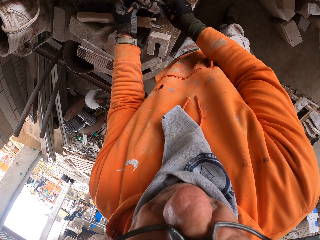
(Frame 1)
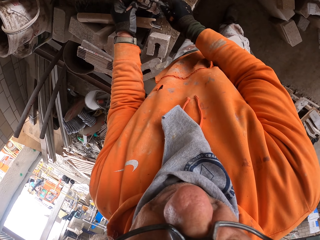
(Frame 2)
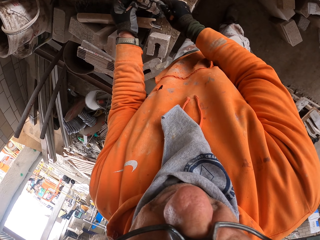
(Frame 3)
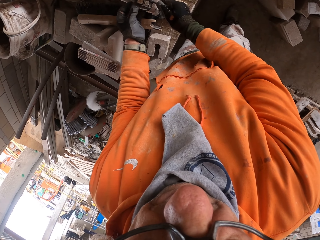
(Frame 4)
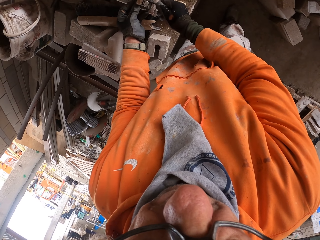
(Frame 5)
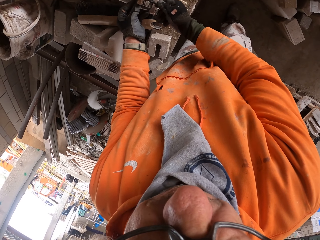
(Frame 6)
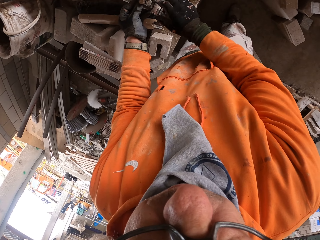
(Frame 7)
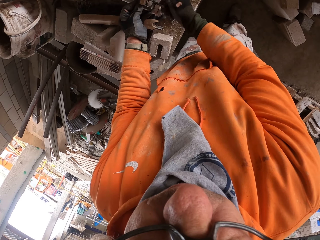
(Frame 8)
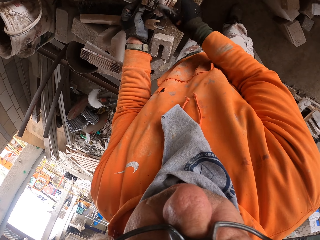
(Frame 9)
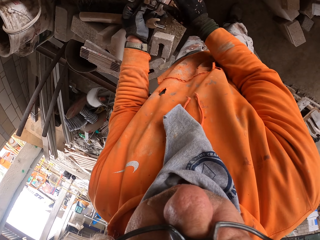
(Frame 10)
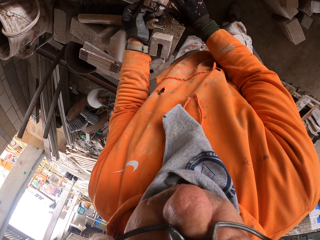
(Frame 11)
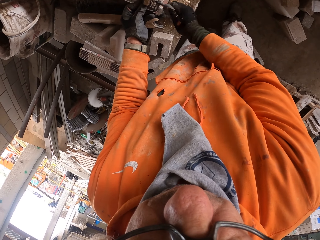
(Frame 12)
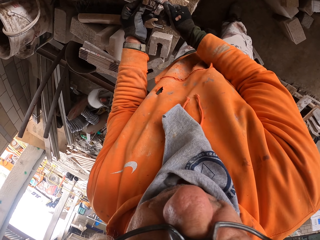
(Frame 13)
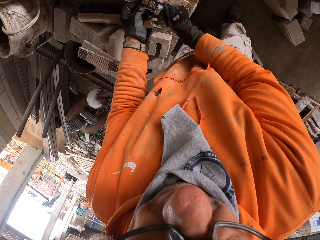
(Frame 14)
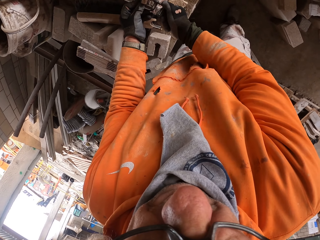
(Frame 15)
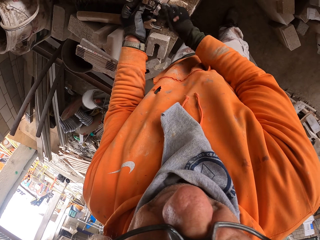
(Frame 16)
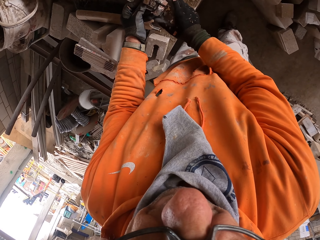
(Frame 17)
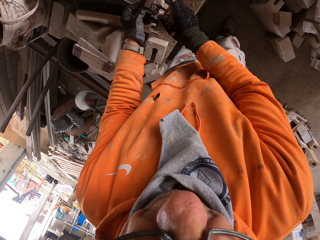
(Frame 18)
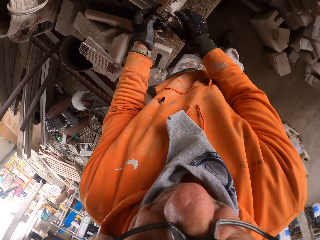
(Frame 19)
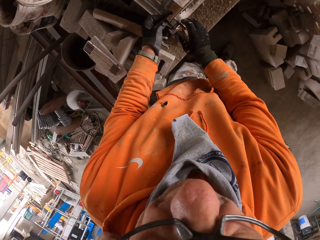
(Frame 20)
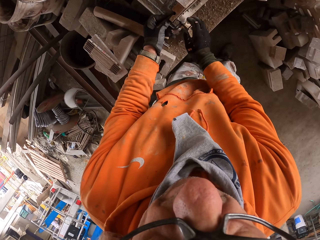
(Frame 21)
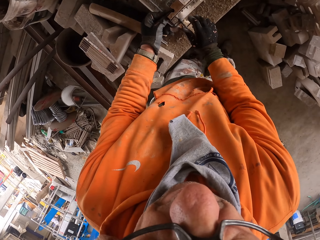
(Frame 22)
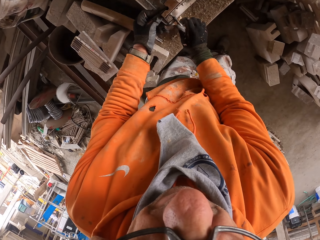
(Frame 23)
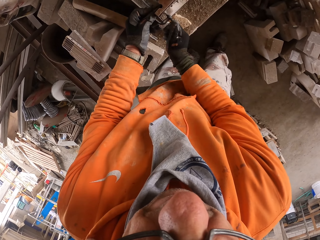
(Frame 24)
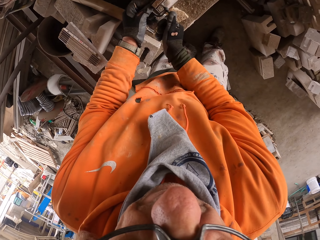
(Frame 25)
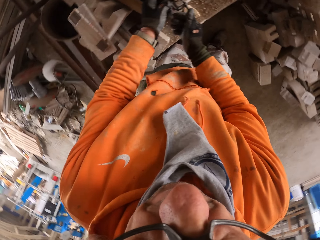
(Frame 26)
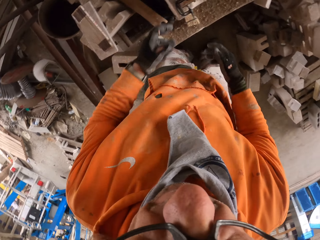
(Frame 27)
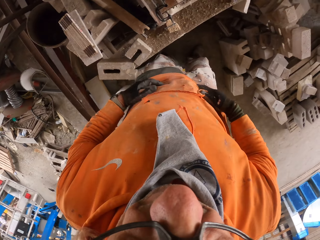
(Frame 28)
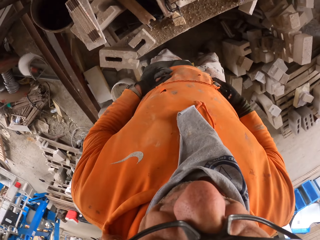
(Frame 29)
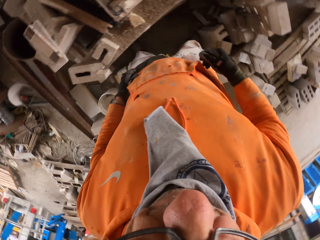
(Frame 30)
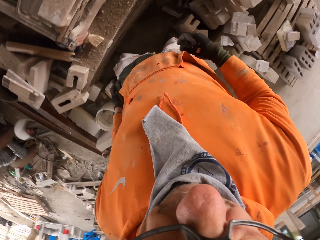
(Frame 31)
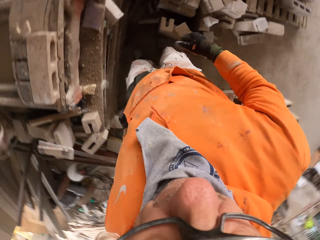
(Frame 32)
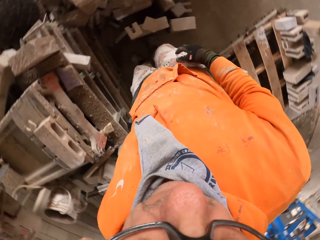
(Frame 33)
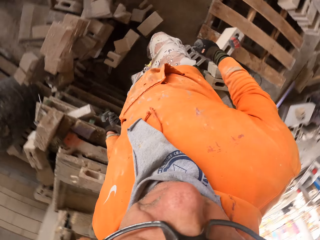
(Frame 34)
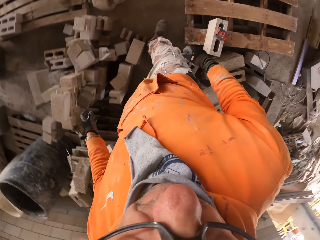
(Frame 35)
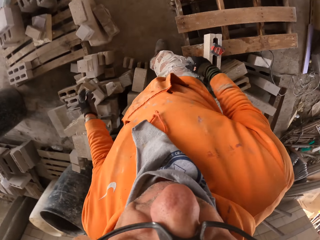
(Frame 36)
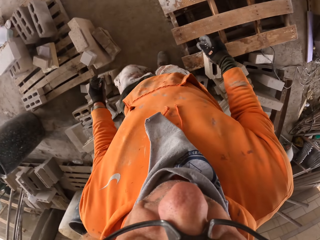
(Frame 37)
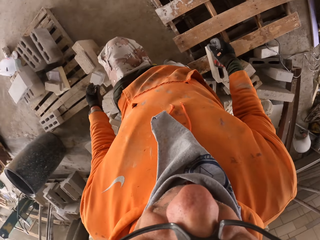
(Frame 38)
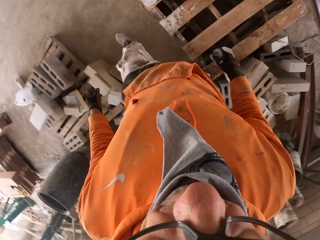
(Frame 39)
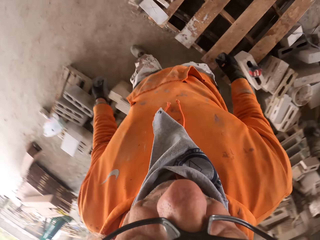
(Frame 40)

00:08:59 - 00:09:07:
The camera wearer wipes his hands on the cloth. He removes his hands from the fix. He looks around the workshop, taps his jumper pocket and walks around the workshop.

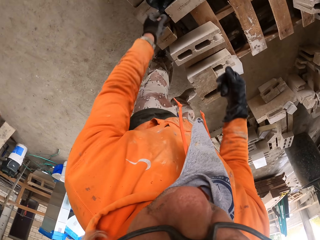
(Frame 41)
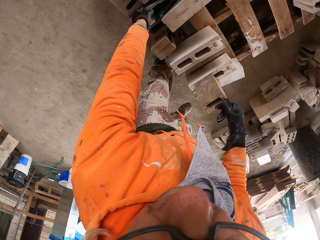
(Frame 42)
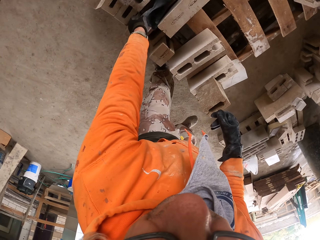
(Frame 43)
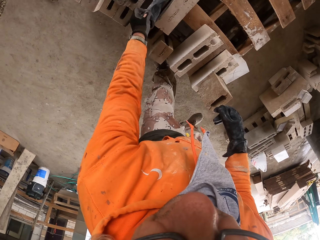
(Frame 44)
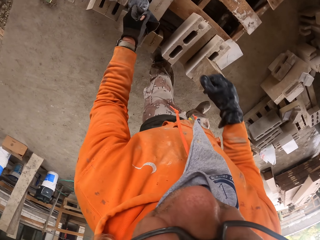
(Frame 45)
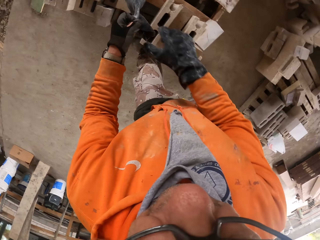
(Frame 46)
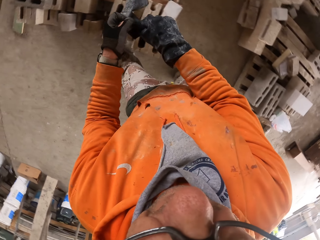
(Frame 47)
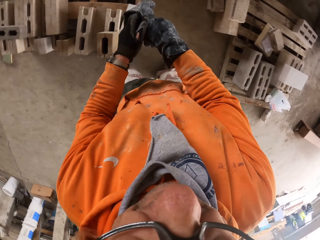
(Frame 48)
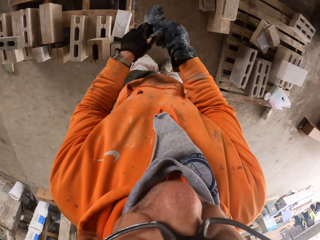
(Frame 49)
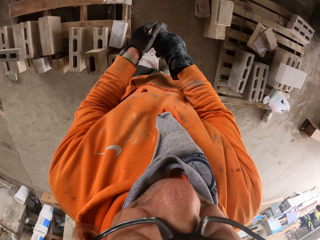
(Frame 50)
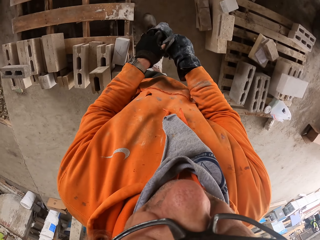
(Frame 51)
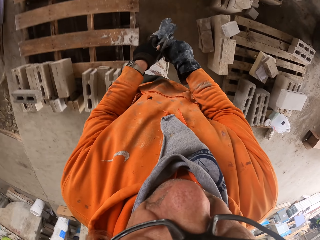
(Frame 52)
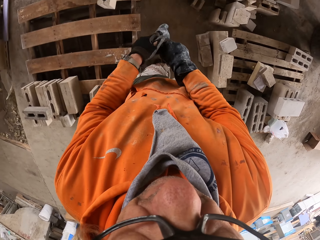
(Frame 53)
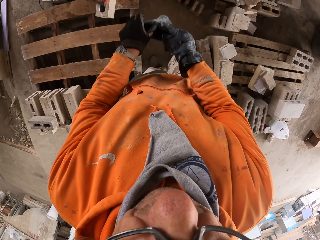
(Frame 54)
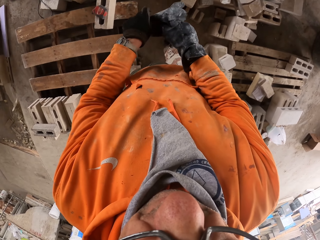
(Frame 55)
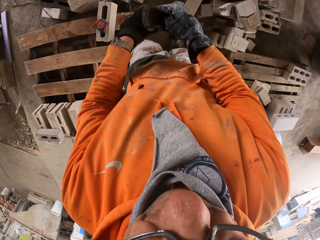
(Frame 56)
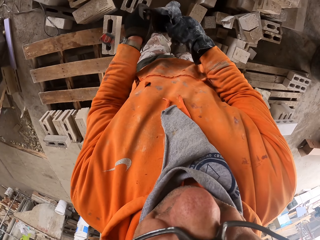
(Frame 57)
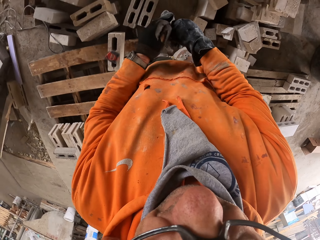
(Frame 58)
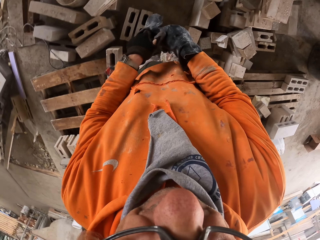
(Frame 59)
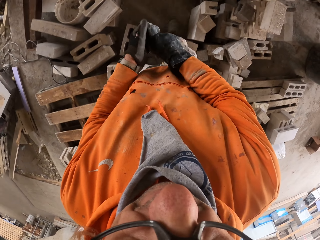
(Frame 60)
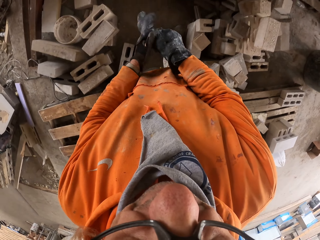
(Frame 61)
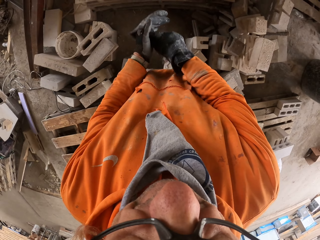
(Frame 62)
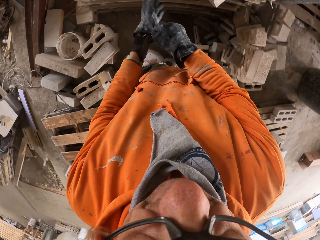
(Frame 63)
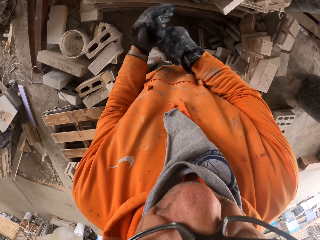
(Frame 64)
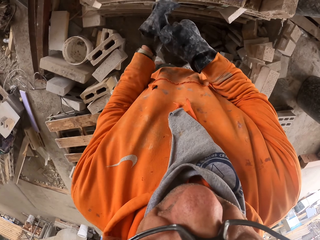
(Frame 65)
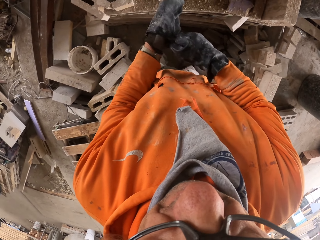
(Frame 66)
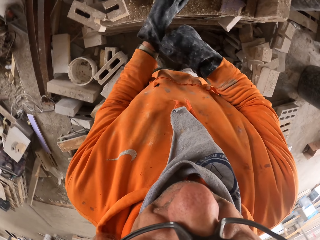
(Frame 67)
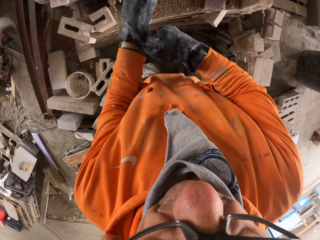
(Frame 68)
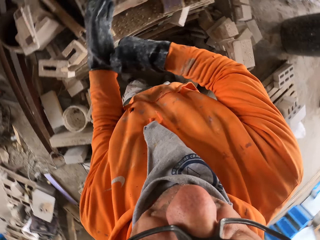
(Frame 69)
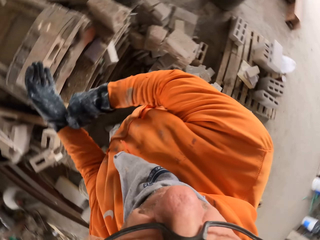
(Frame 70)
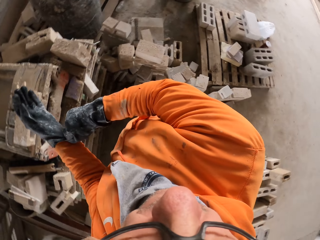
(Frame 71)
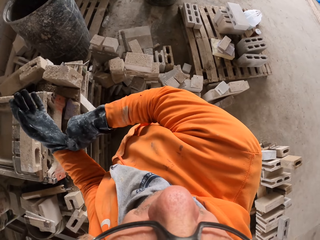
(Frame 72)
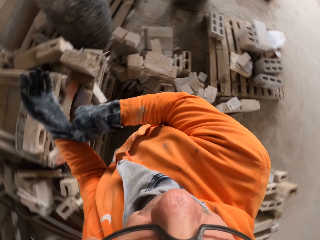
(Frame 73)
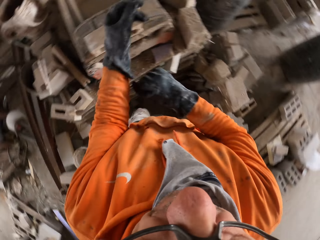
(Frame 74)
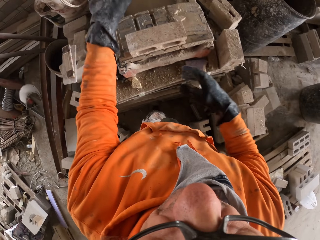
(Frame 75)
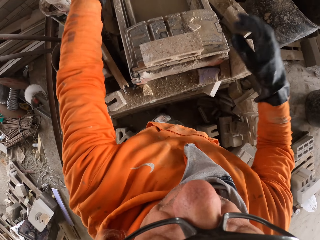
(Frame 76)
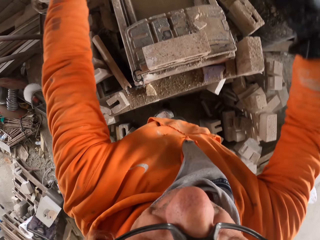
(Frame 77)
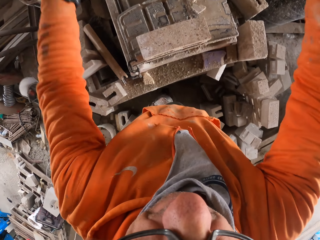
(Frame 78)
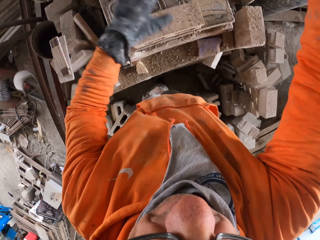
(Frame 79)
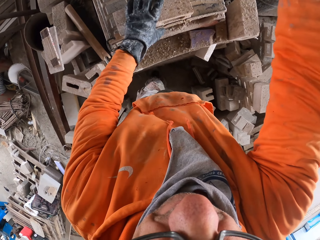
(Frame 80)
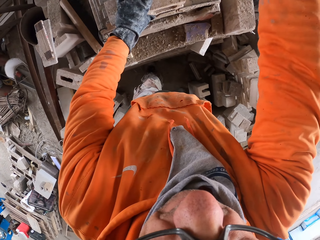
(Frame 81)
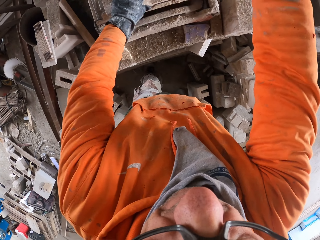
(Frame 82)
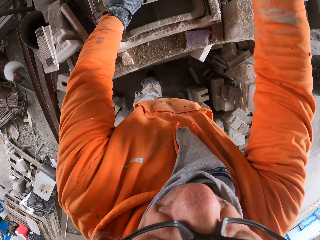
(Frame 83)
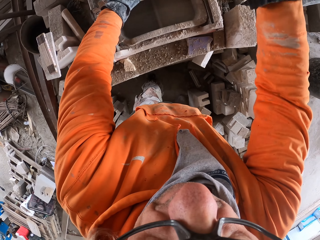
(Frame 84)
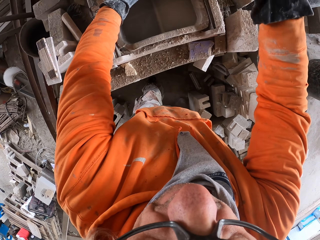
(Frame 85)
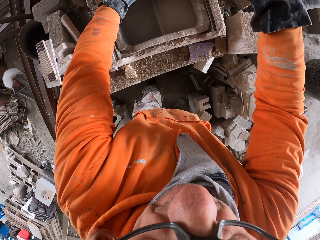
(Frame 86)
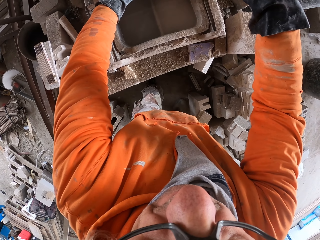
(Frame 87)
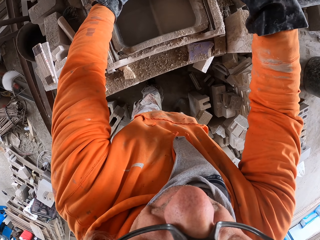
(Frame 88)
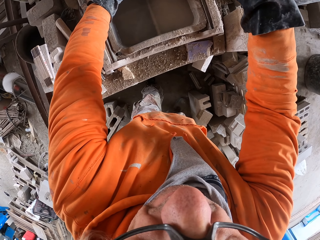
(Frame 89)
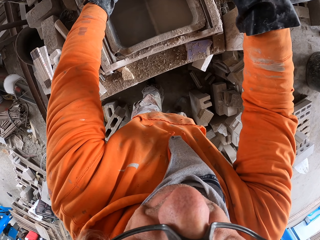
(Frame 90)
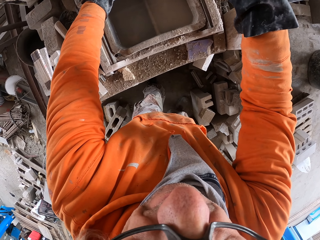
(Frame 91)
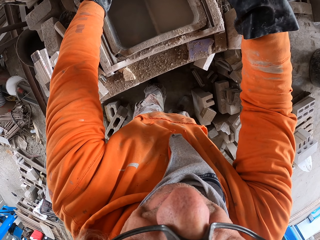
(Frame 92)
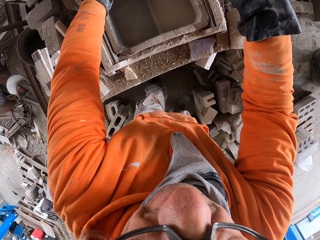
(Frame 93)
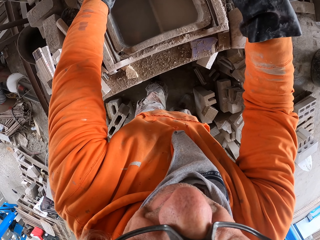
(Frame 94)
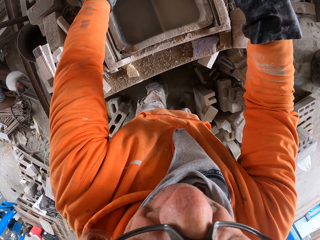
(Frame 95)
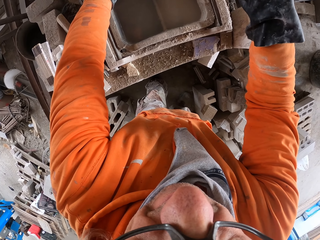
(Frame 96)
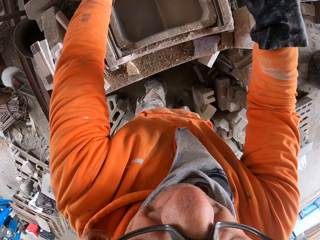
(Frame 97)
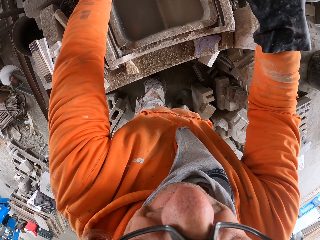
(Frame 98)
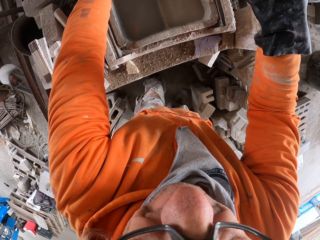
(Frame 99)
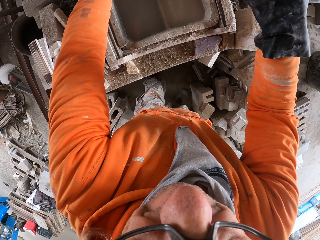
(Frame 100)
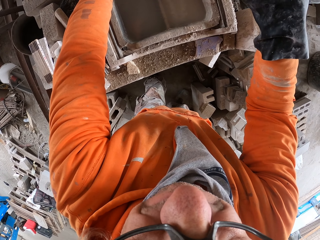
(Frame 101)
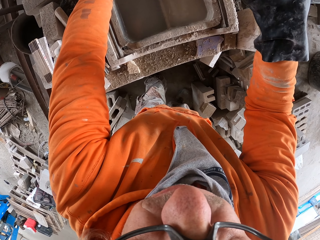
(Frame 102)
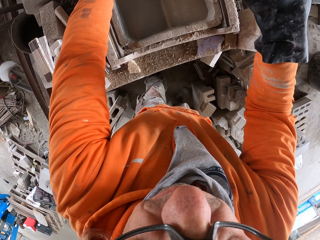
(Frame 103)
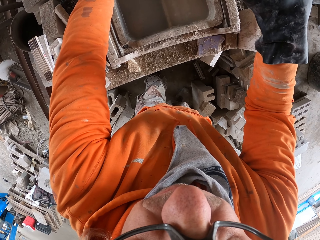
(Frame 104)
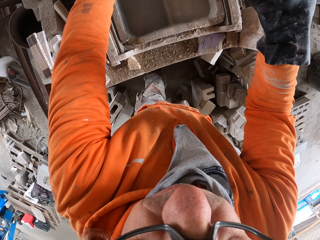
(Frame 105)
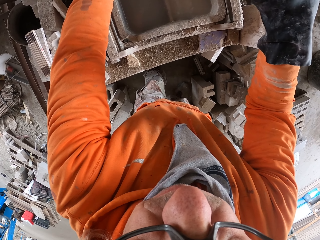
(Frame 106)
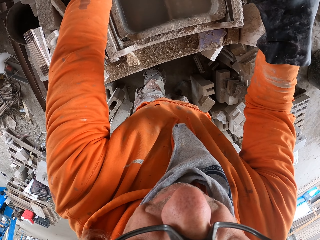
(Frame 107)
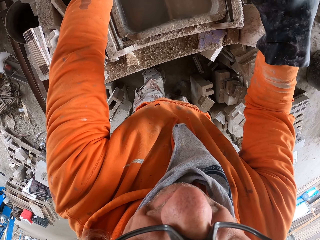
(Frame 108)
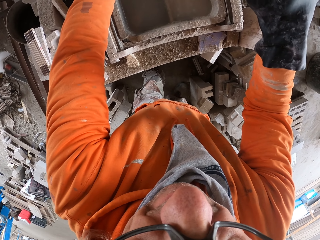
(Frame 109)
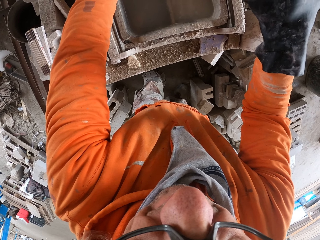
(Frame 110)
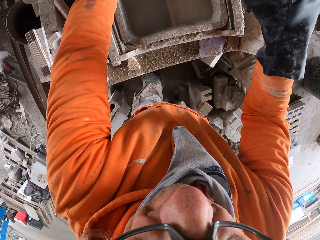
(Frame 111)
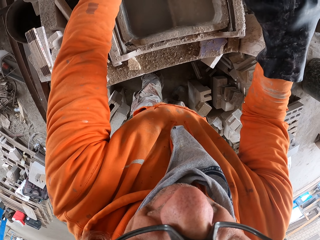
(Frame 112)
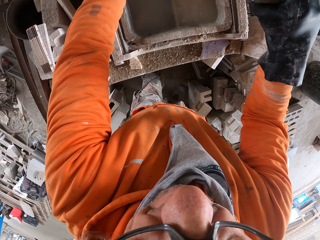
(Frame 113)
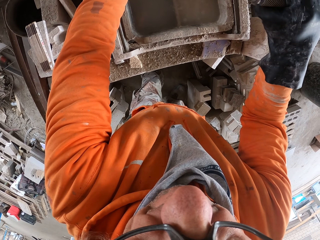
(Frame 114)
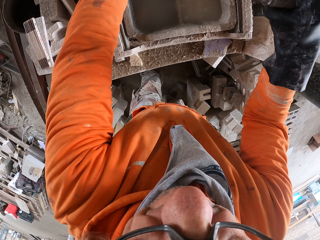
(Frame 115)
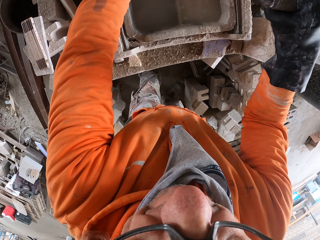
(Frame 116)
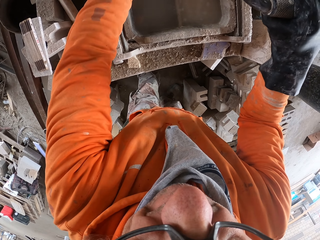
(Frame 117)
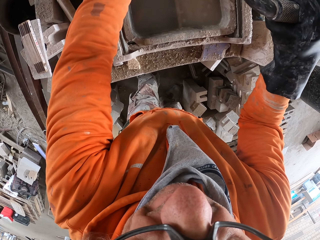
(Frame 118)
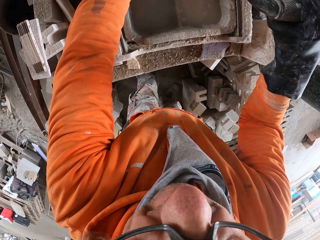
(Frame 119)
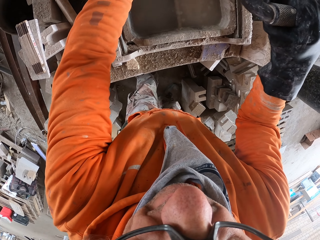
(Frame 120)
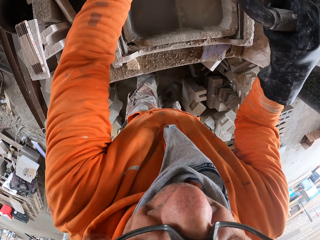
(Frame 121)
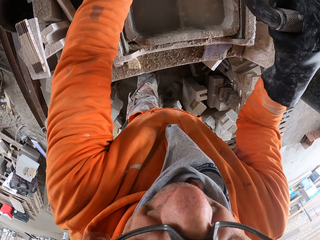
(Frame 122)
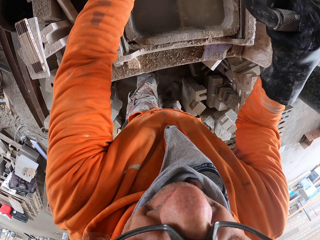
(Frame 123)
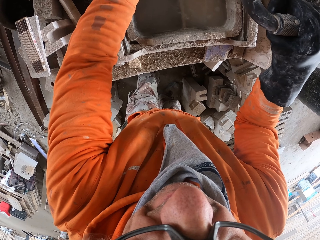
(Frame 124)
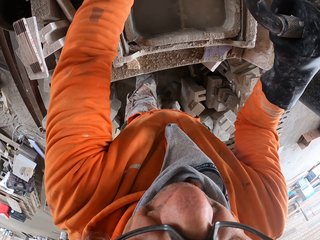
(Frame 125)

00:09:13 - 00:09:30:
The camera wearer picks up another glove from the bricks. He walks around the workshop. He walks around the workshop again. He wears the glove to his left hand. He looks around the workshop. He moves the brick to the brick cutting saw machine. He cuts the brick with the brick cutting saw machine.
